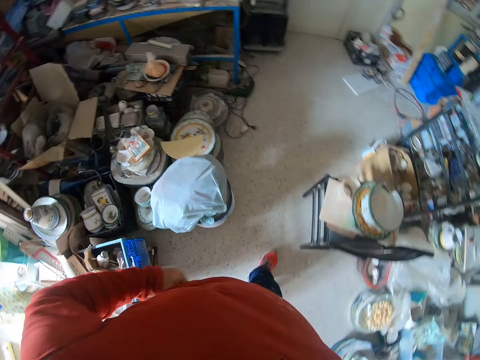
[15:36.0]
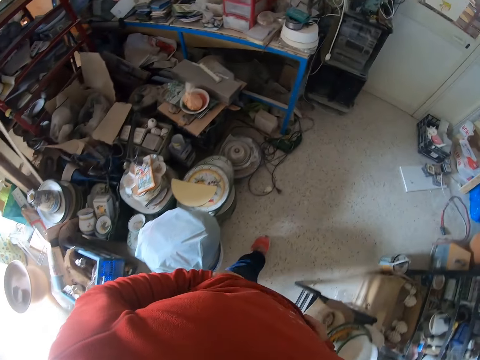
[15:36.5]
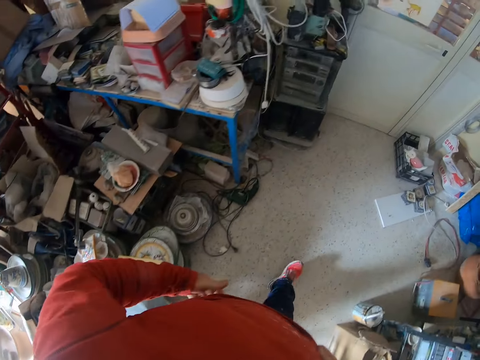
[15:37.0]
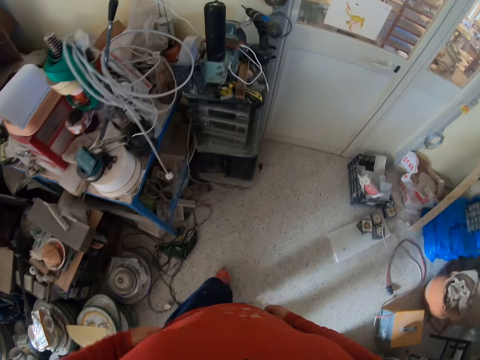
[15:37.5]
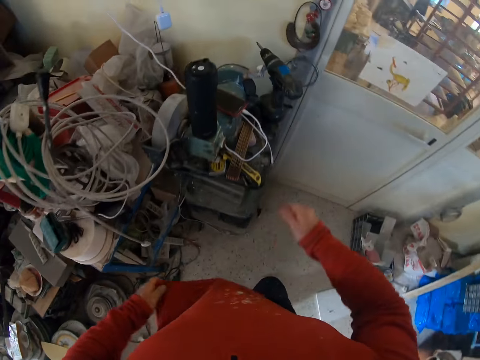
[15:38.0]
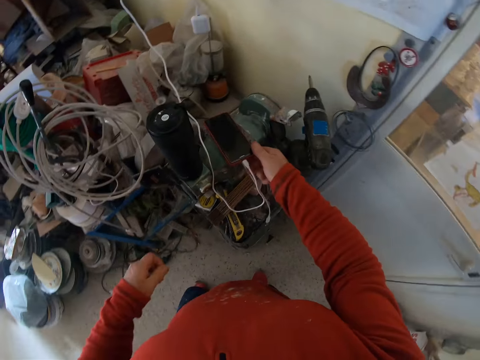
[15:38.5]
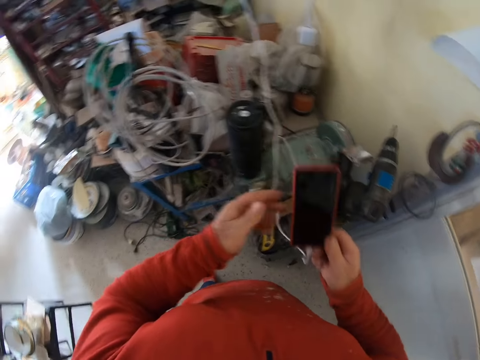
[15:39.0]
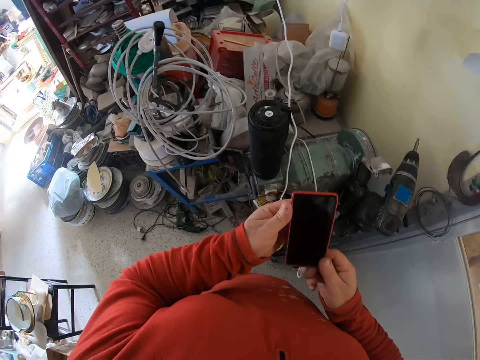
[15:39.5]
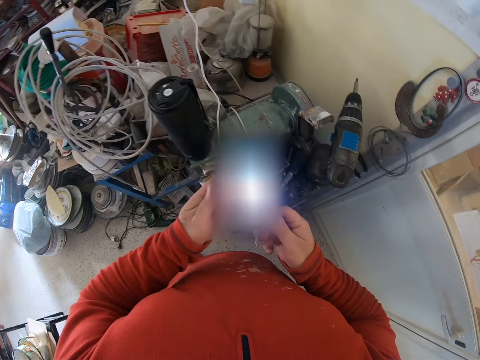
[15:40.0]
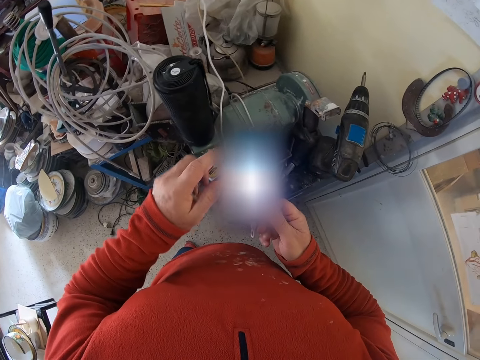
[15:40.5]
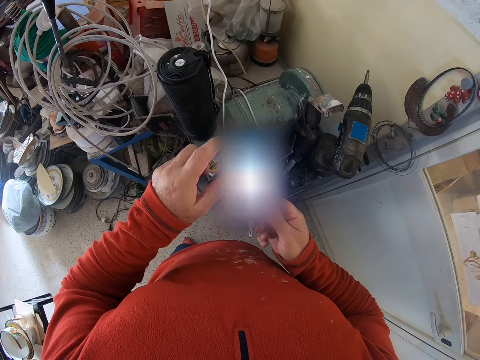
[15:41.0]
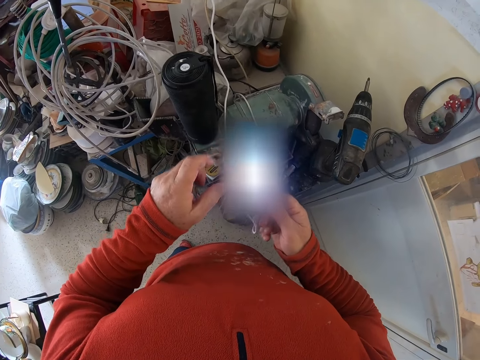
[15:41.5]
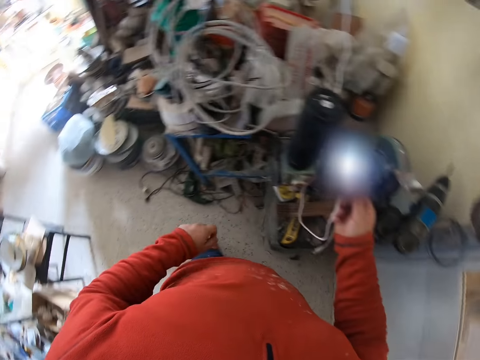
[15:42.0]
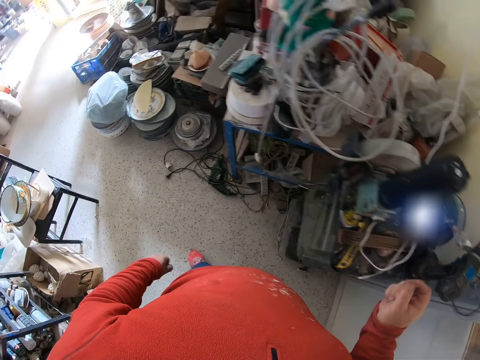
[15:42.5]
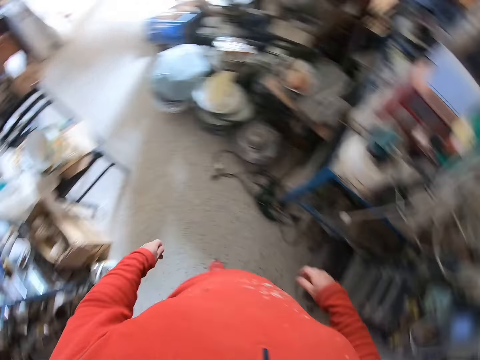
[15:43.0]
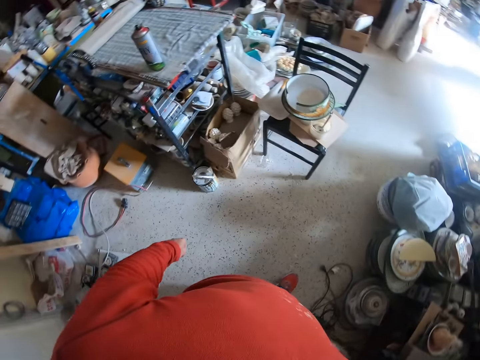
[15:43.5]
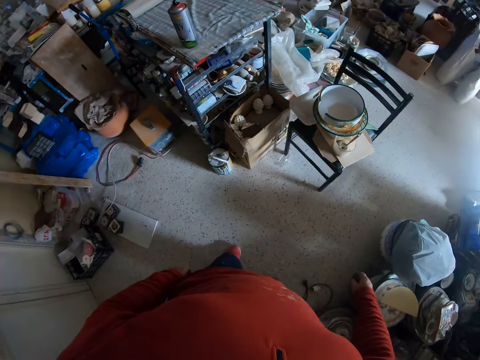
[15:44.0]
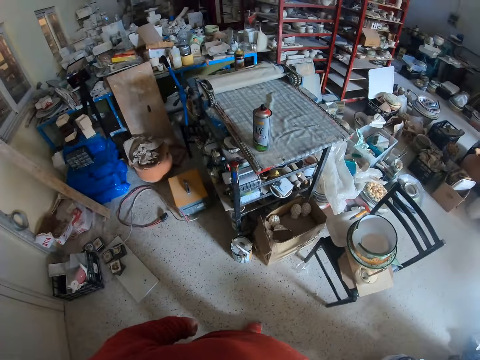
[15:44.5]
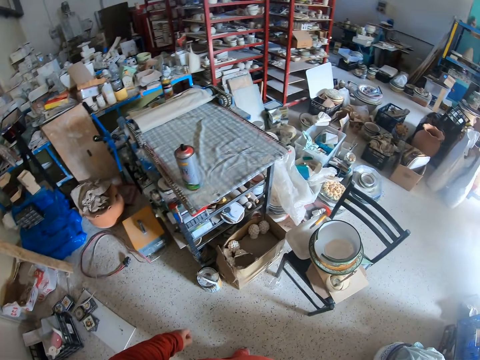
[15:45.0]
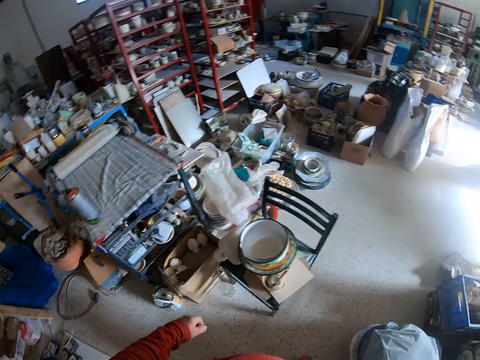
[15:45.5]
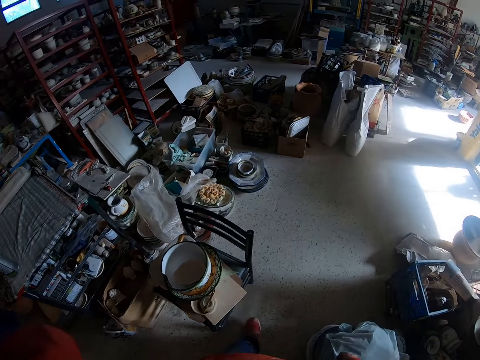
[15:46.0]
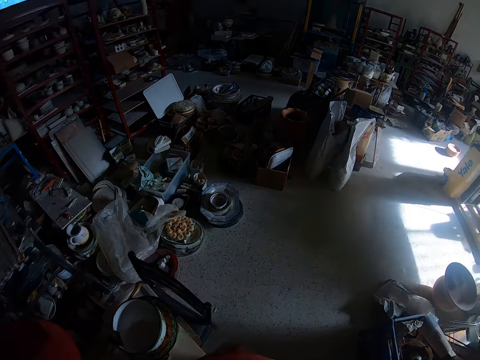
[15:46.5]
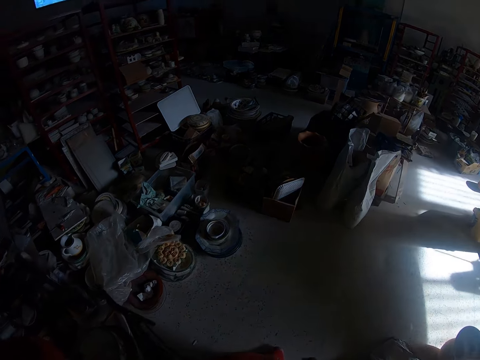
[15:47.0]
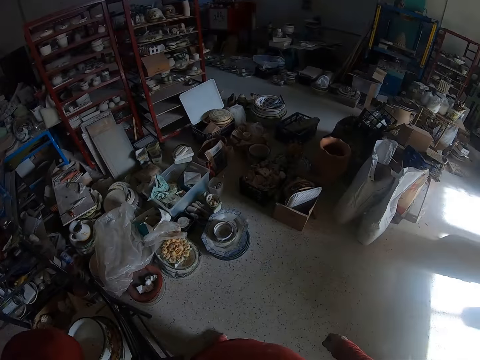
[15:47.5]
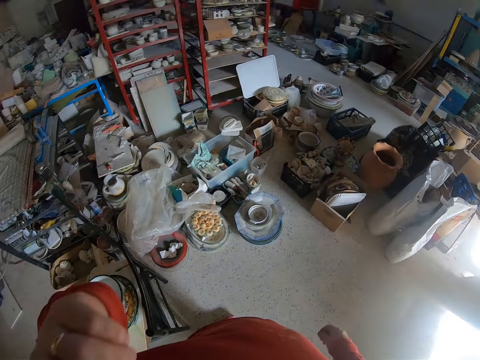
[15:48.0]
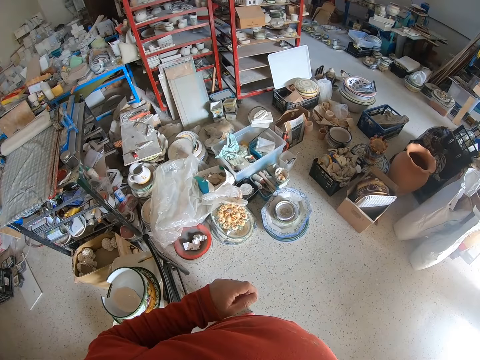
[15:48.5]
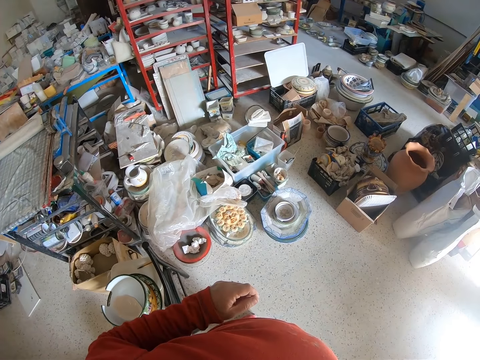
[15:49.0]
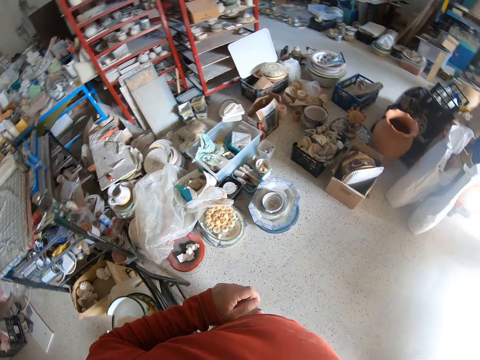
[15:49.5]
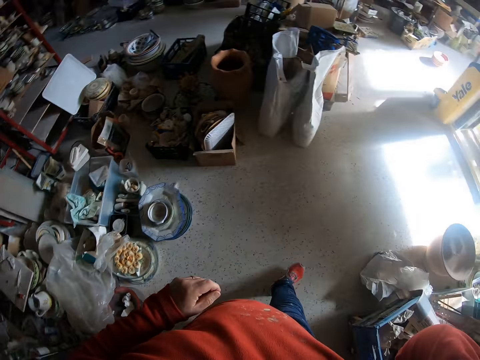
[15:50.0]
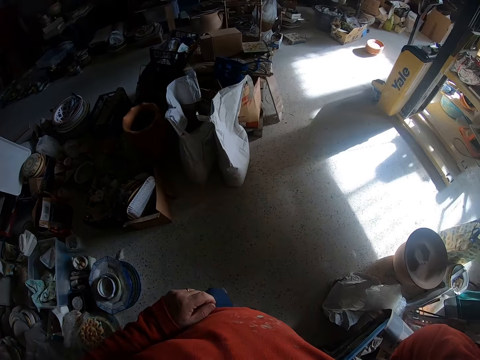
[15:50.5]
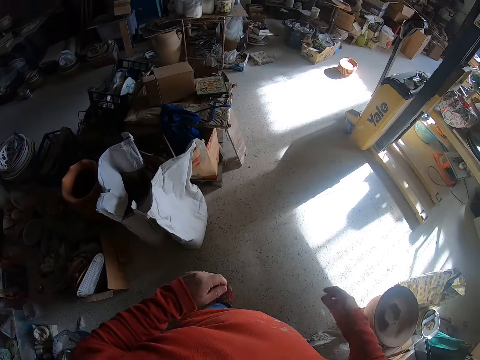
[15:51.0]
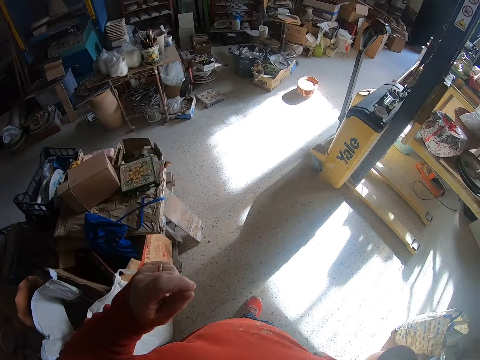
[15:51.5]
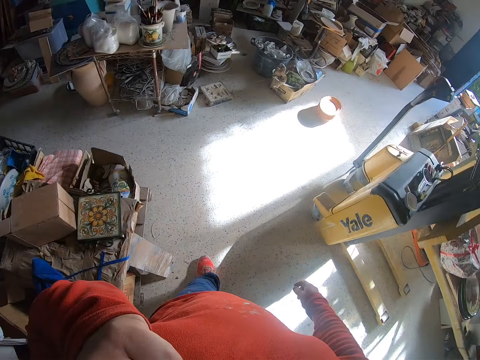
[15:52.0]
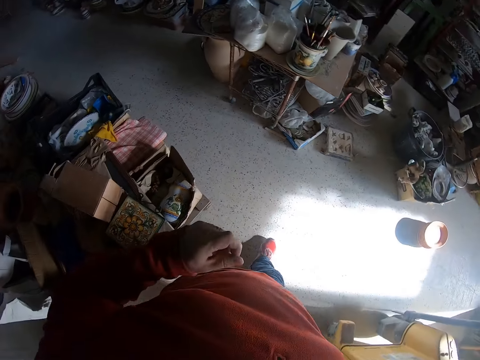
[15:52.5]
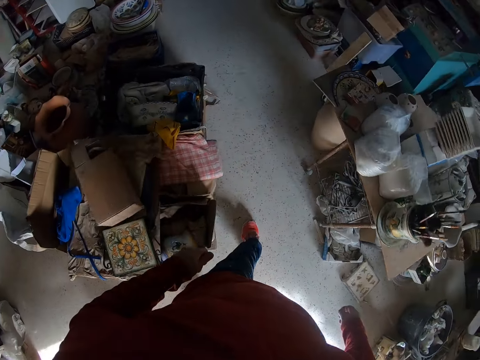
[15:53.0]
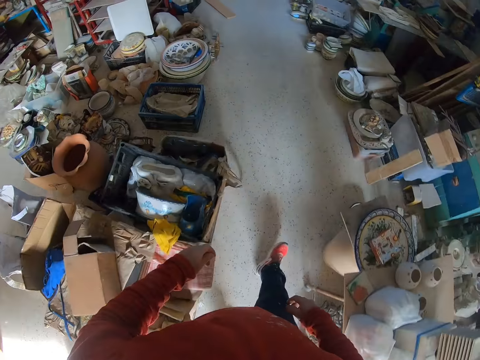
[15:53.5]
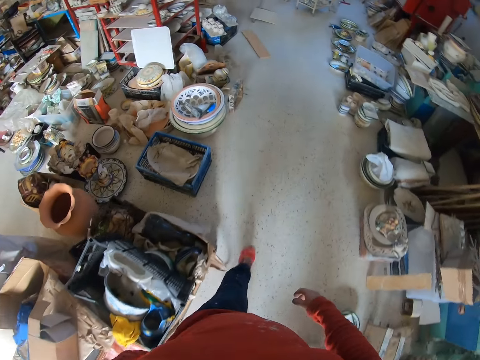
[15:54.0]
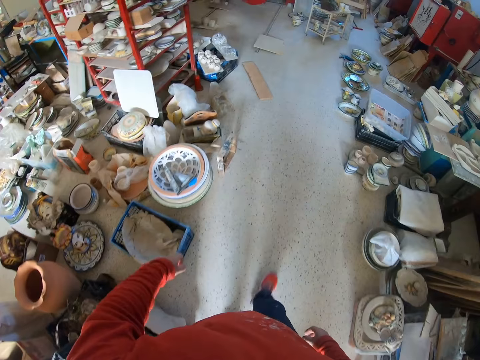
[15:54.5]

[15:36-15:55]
The camera wearer picks up his phone. They use the phone. They scroll the phone. They place the phone on the table. They move around the workshop. They stop in the room. They move around the workshop.

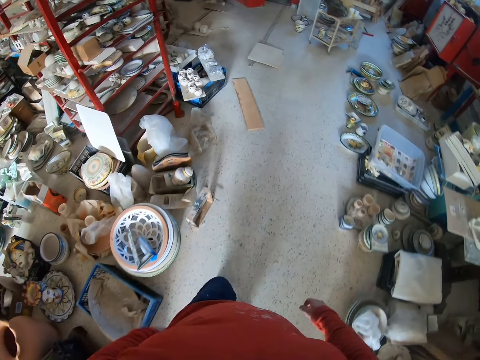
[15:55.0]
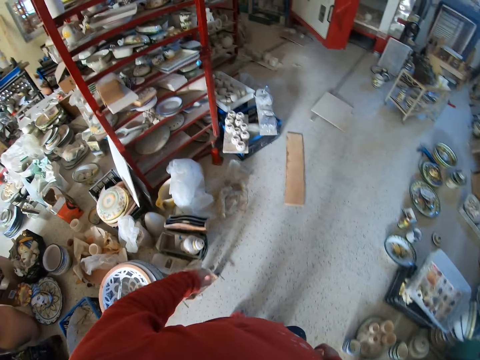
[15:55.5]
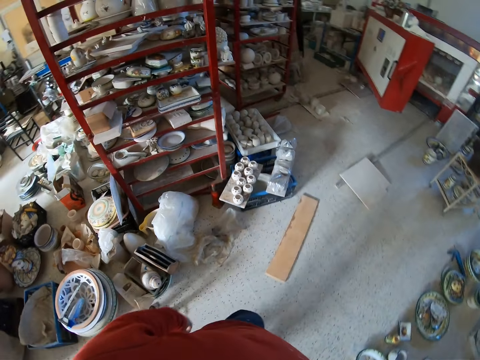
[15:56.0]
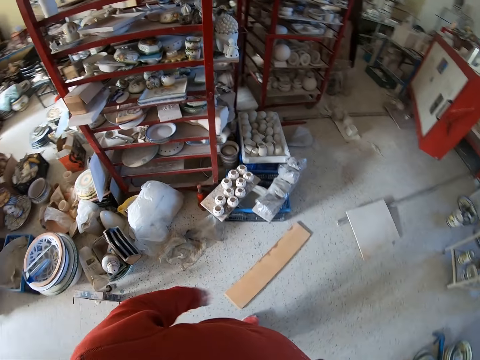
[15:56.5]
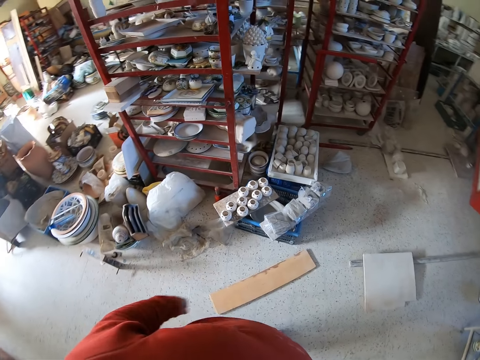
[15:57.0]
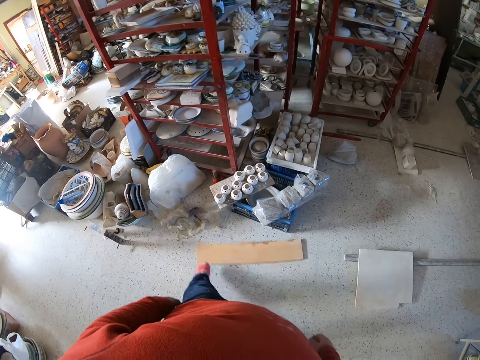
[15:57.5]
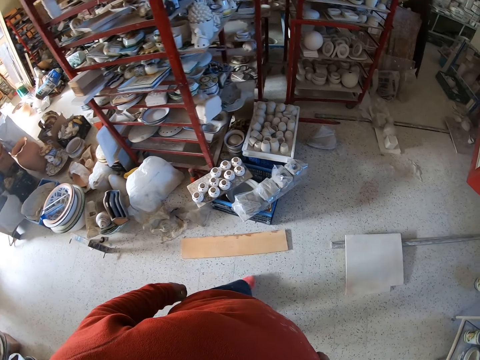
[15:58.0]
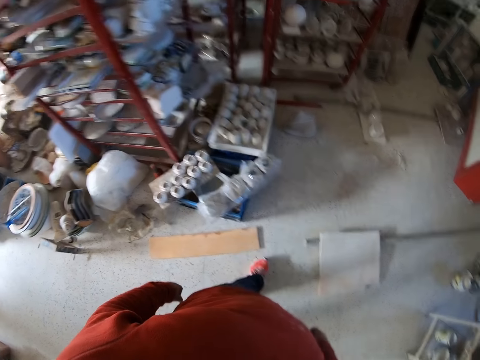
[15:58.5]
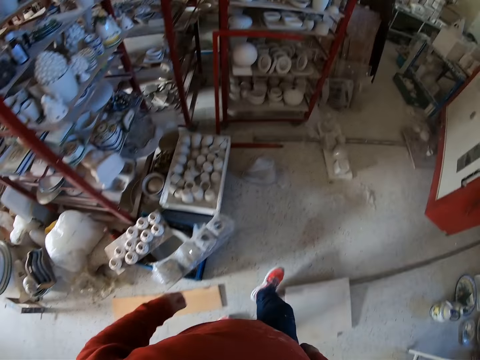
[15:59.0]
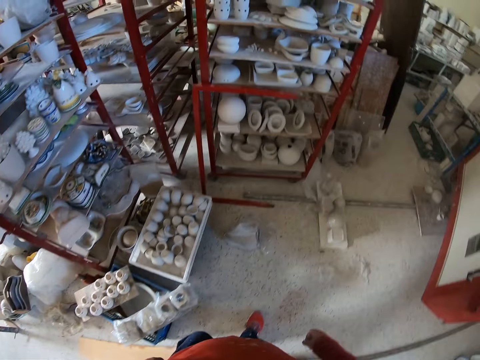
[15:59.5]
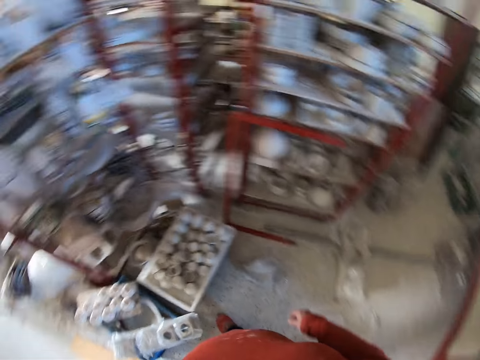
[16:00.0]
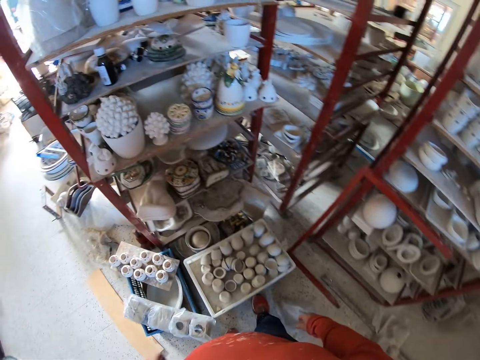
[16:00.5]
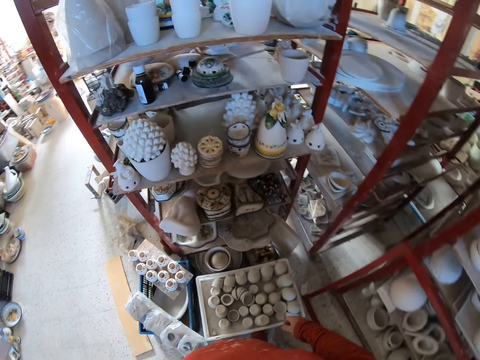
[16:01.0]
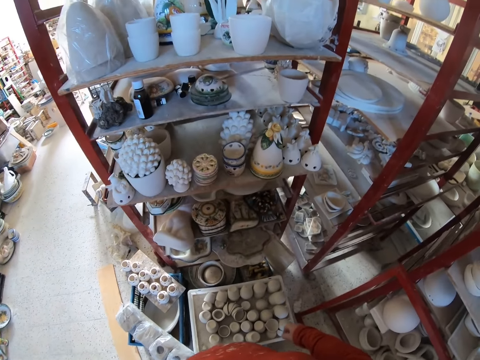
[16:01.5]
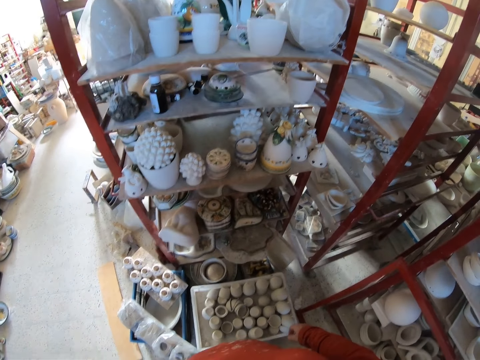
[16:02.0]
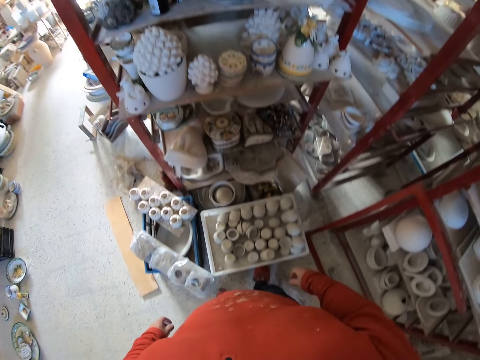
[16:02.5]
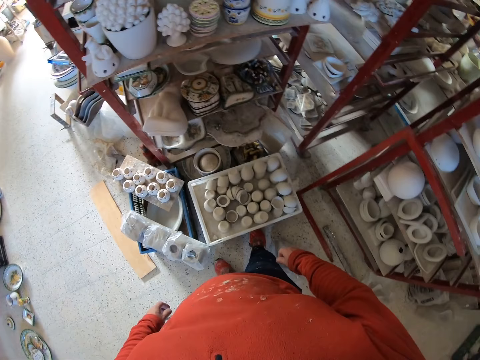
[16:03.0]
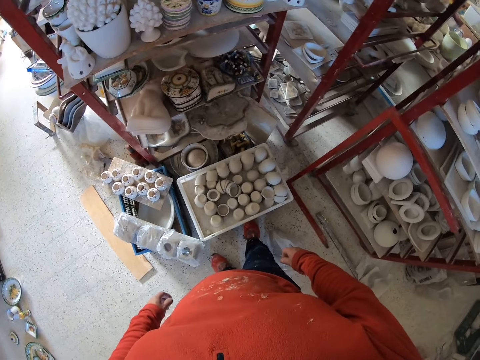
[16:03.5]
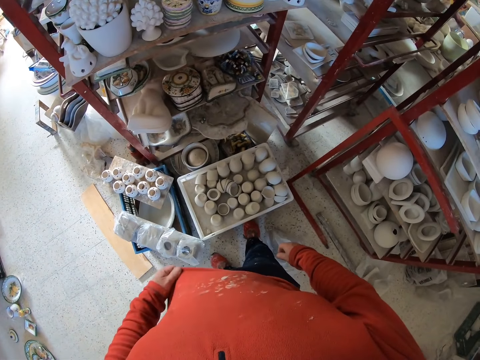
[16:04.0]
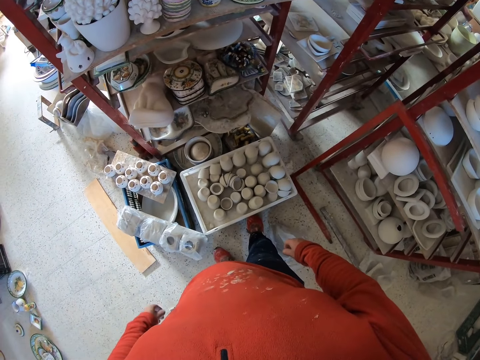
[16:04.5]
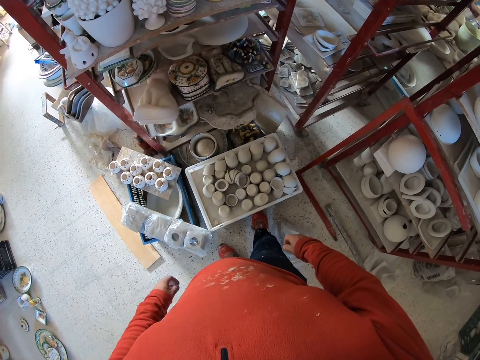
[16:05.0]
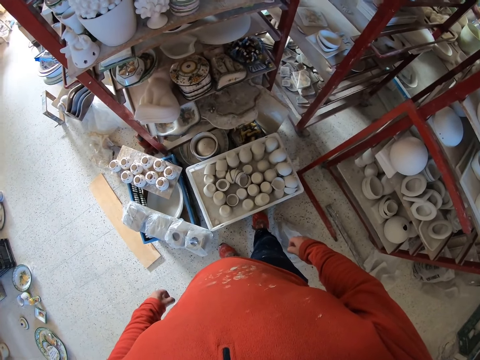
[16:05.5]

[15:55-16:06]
The camera wearer stands at a point. They look around the shelf.
